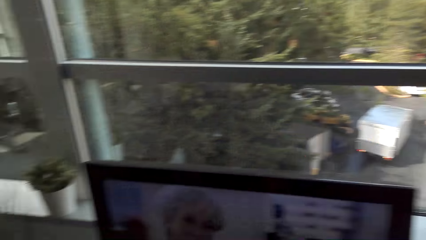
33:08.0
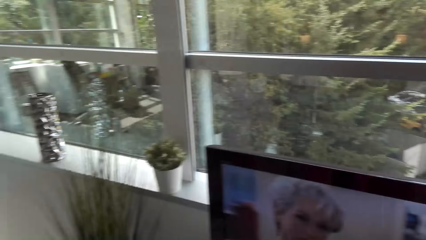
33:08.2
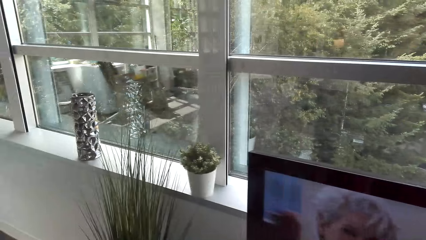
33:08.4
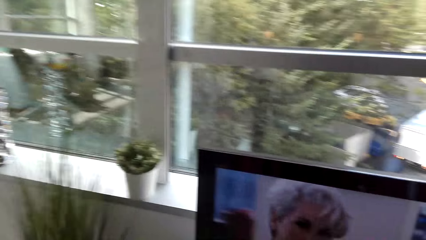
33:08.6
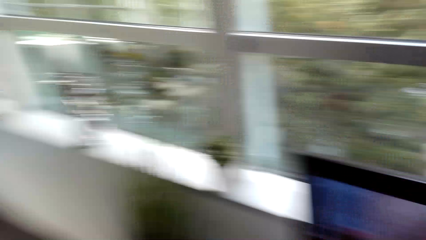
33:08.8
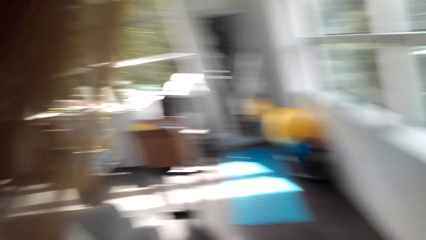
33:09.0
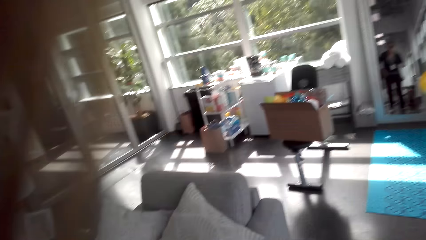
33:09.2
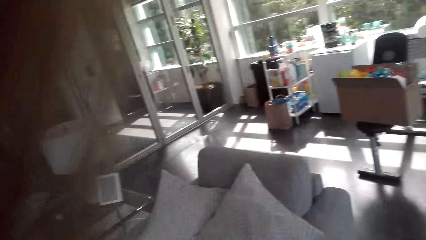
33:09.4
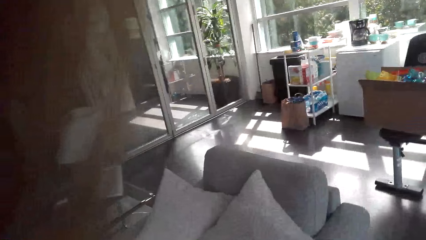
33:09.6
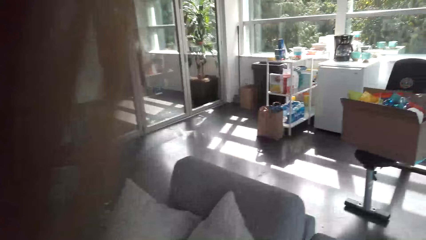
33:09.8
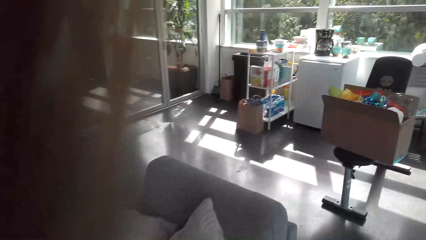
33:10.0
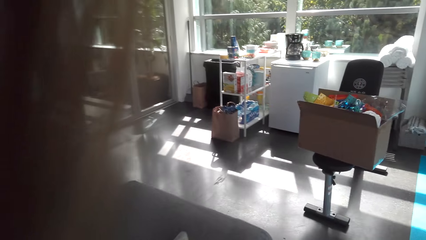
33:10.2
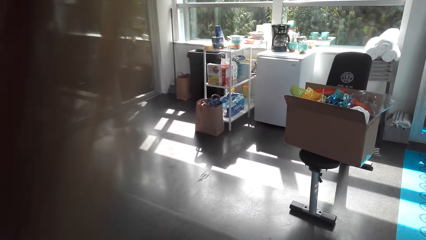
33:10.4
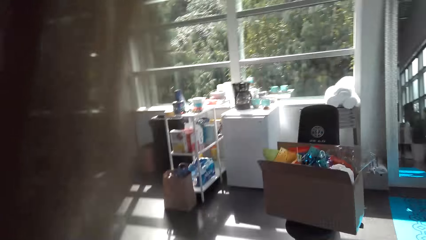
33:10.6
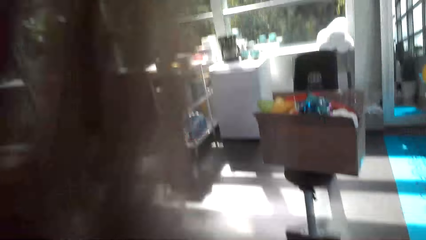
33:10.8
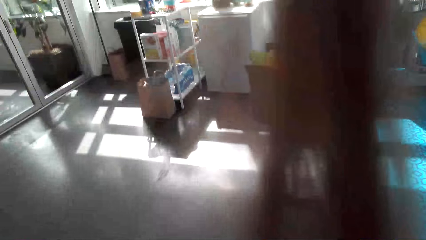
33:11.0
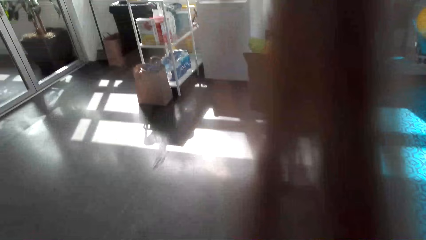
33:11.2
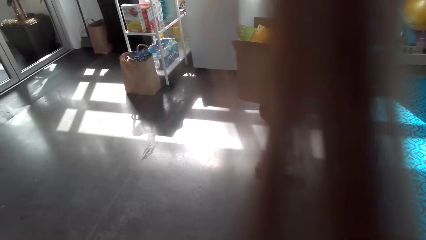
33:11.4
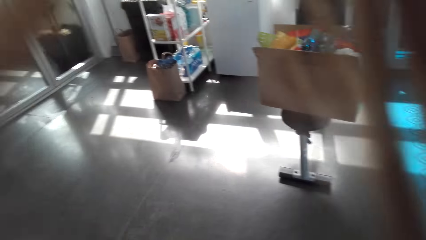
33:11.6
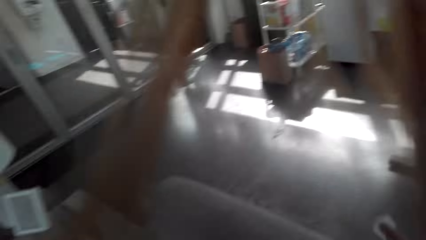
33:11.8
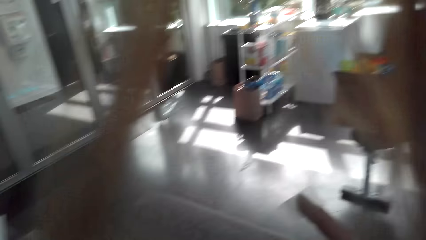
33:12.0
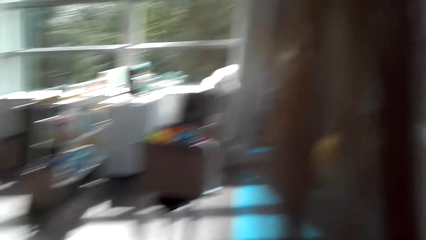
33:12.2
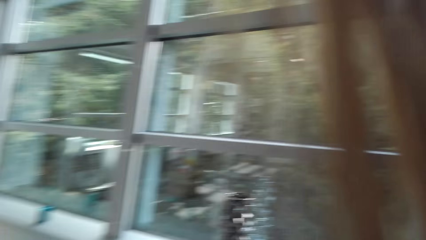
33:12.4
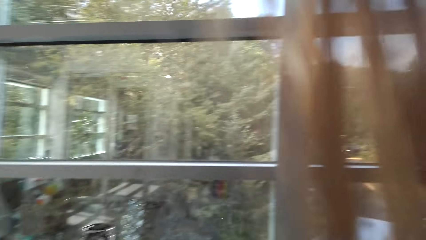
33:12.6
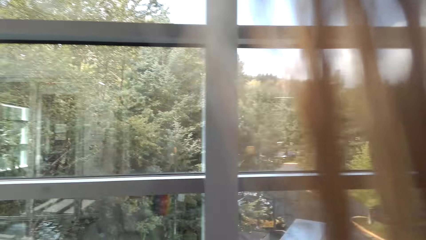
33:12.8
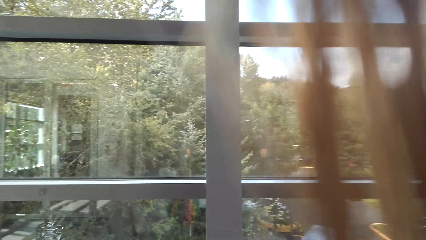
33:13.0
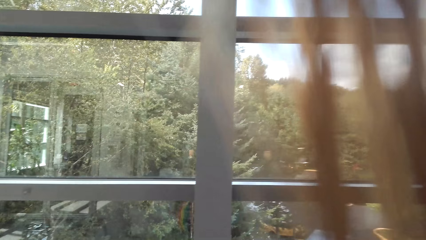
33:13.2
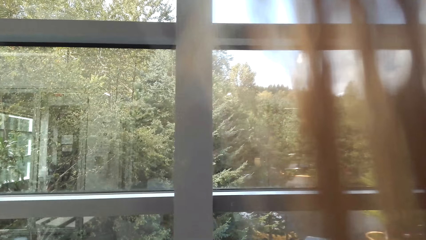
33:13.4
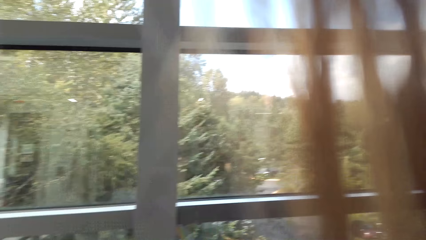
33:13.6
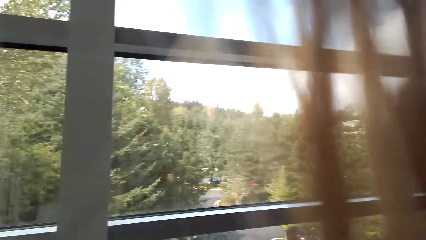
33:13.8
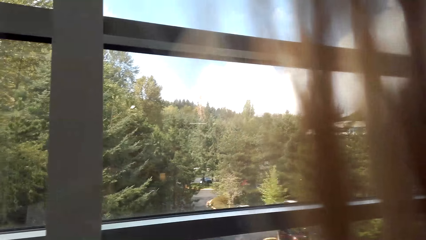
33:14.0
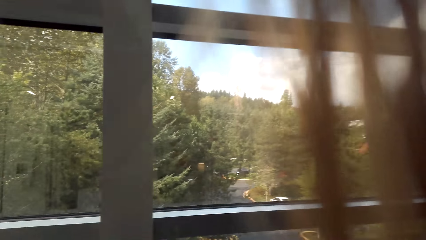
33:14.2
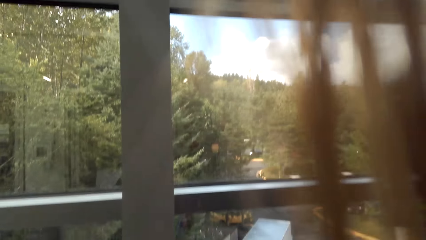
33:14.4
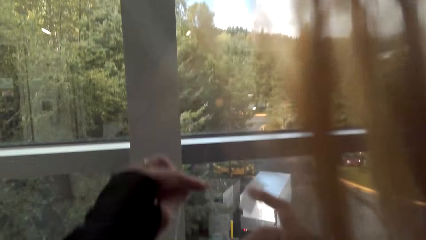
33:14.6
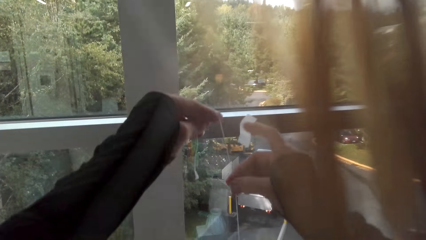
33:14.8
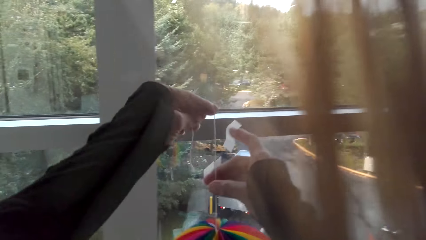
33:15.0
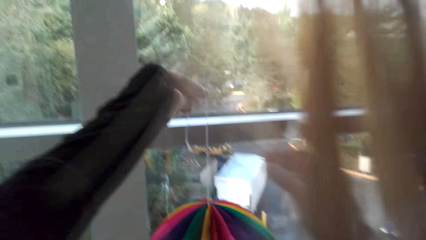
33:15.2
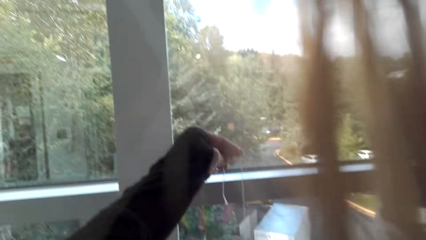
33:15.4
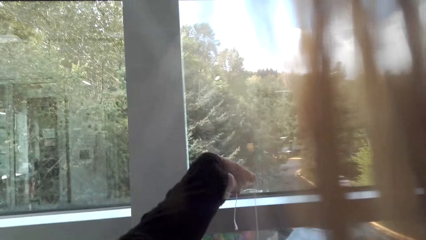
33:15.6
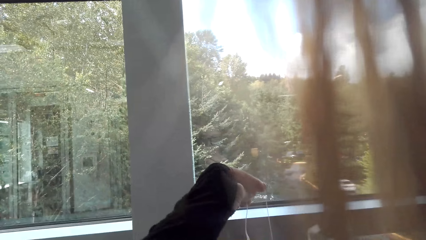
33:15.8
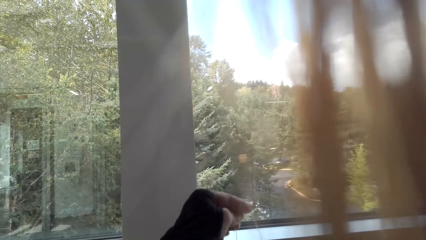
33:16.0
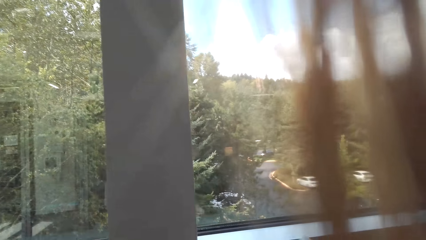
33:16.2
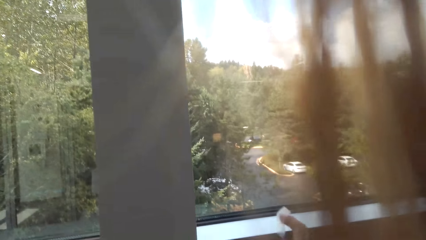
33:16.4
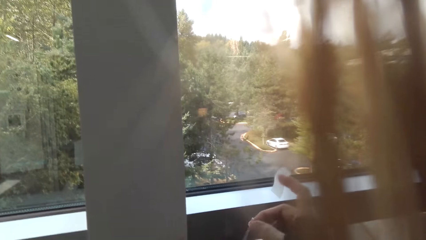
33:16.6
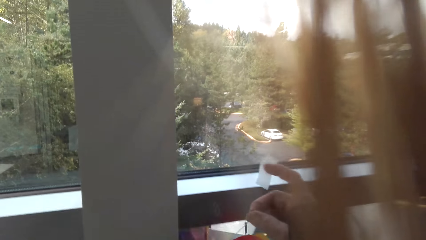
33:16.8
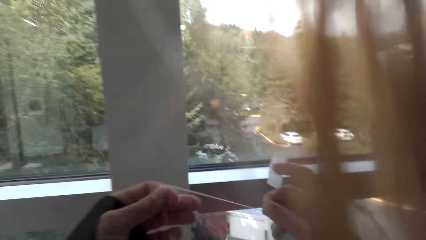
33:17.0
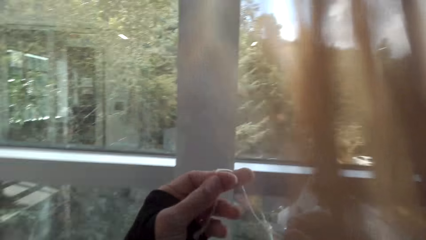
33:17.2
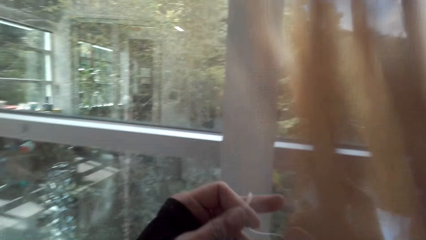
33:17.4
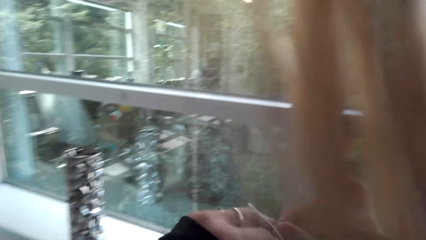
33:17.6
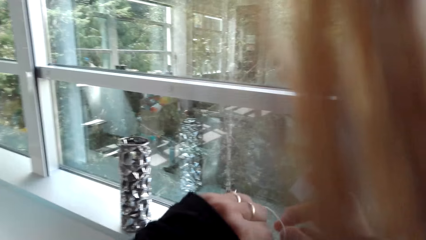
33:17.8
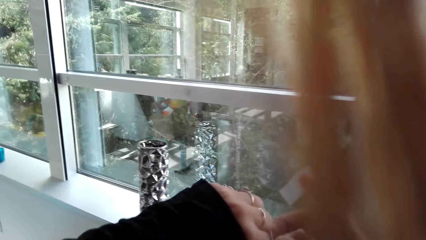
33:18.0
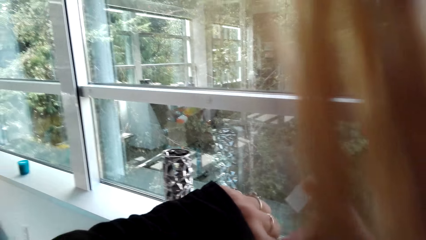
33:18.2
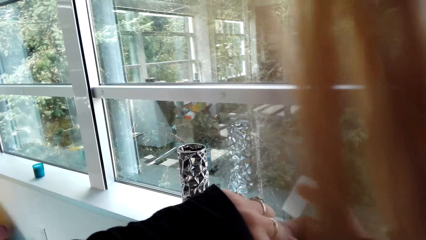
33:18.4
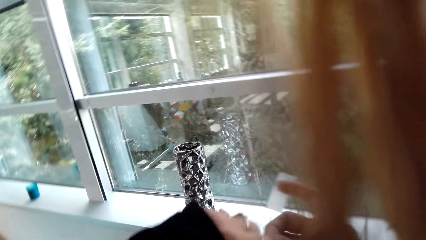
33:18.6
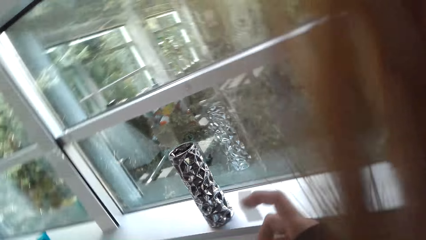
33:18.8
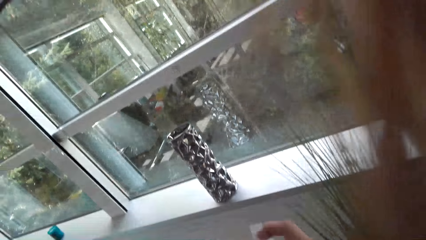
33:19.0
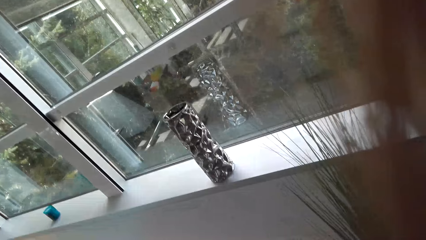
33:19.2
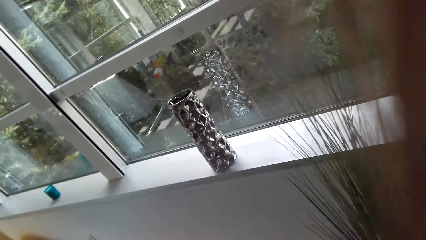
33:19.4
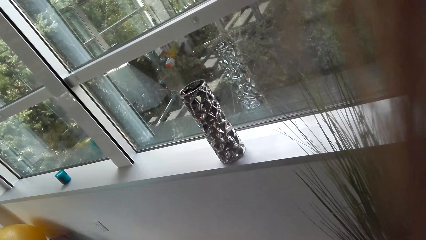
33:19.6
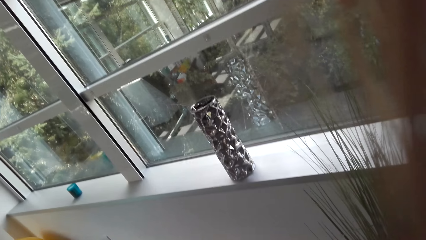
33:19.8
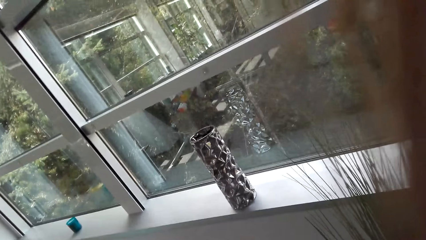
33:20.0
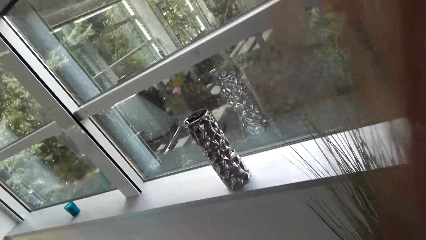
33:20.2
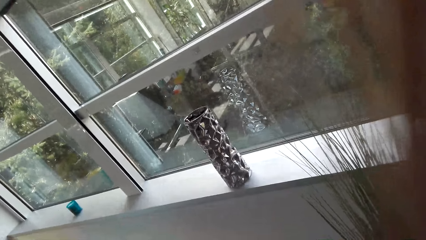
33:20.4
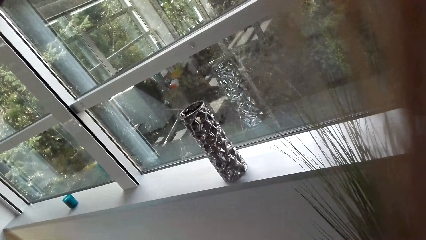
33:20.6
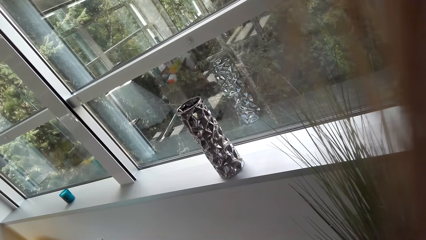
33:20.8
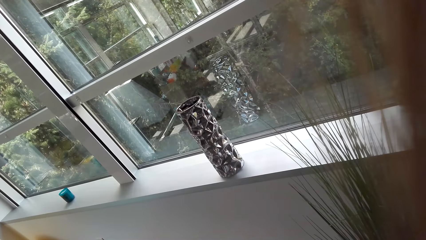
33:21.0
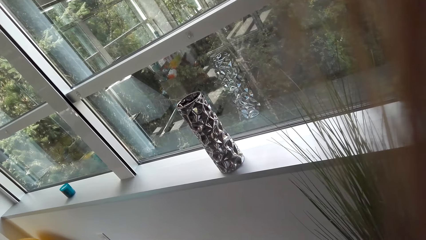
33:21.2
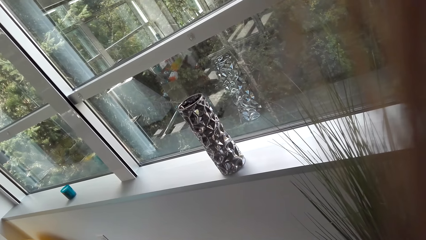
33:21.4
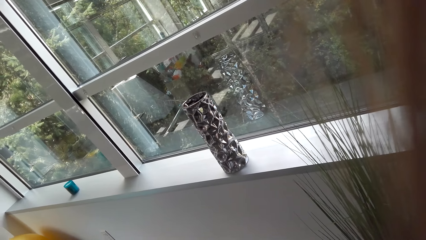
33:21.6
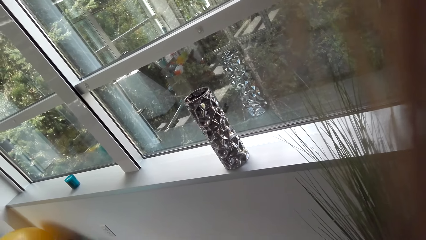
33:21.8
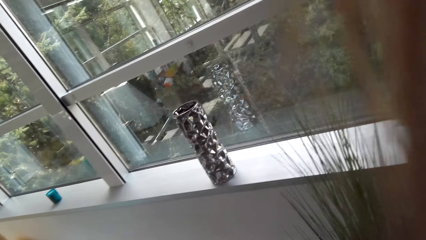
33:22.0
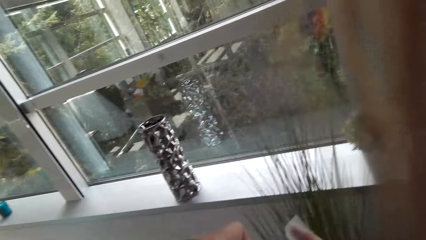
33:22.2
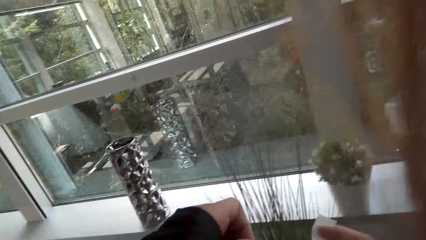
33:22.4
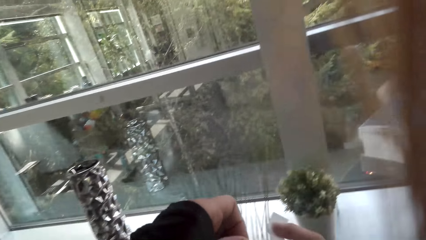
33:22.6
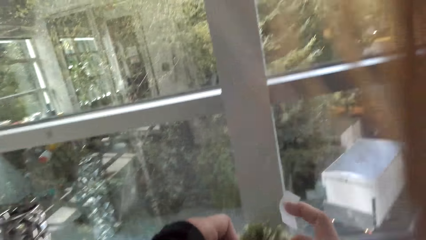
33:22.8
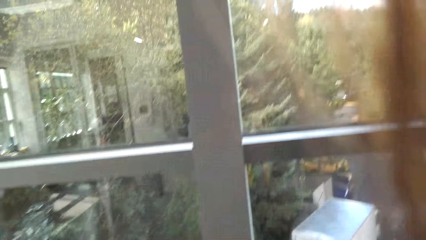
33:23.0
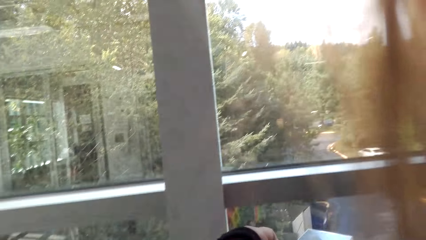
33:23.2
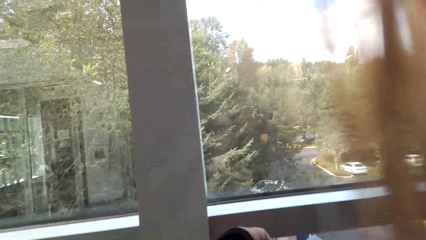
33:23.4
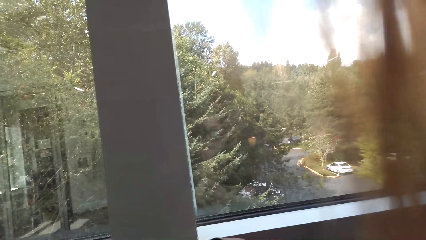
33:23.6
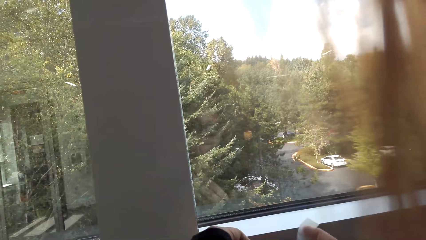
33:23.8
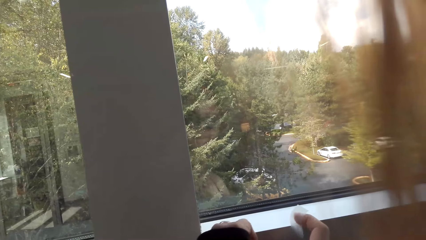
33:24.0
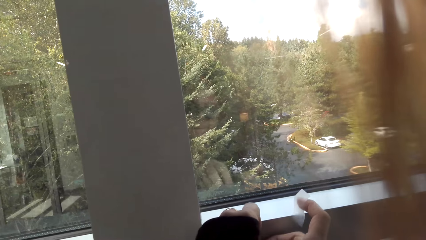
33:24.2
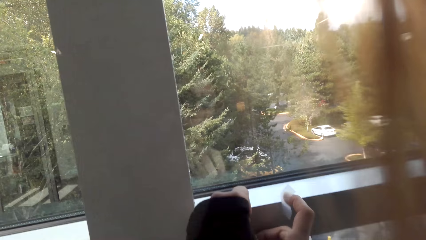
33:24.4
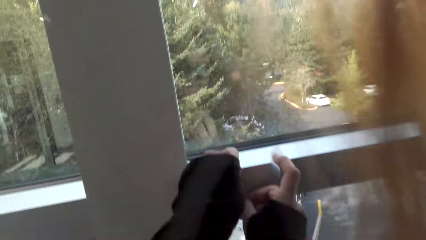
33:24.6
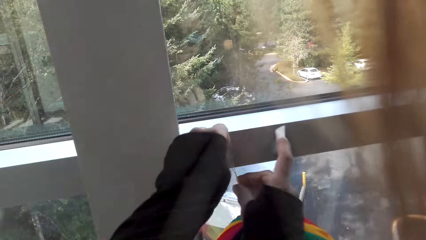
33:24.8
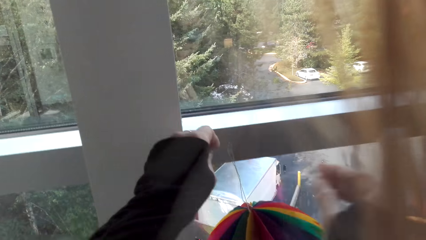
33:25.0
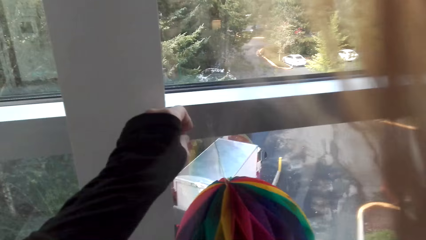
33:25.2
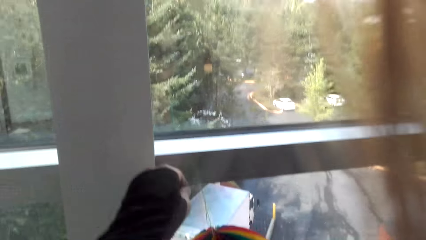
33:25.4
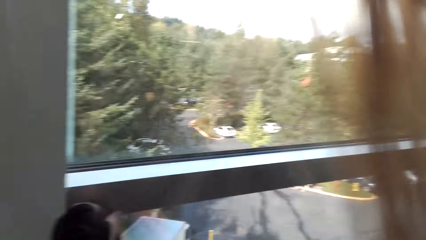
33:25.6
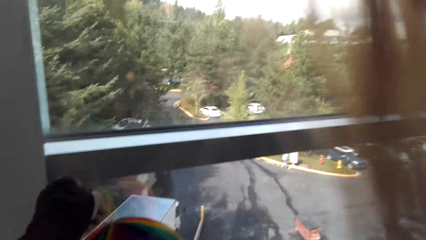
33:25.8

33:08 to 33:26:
The camera wearer walks around. They look around. They tie the ribbon decoration. They place a balloon on a window.
